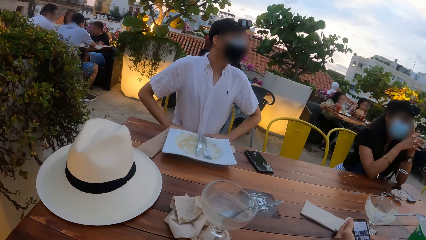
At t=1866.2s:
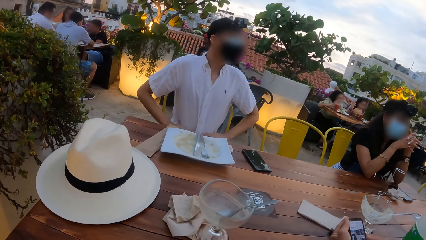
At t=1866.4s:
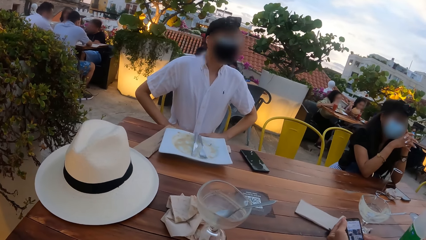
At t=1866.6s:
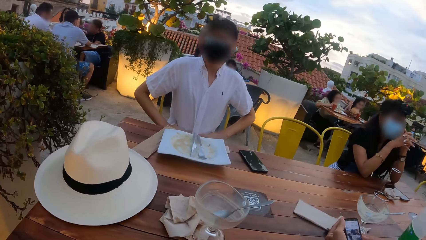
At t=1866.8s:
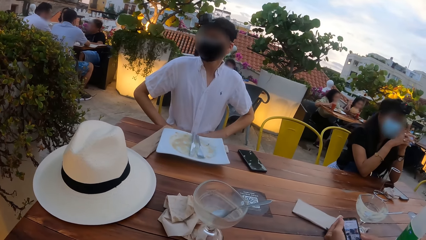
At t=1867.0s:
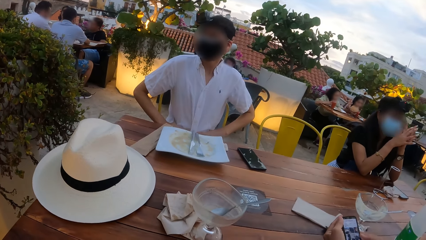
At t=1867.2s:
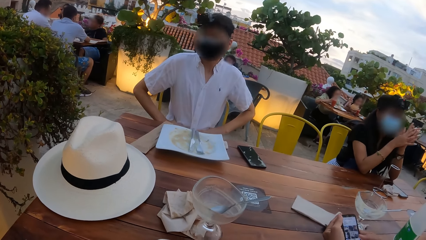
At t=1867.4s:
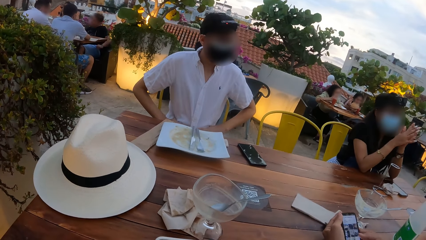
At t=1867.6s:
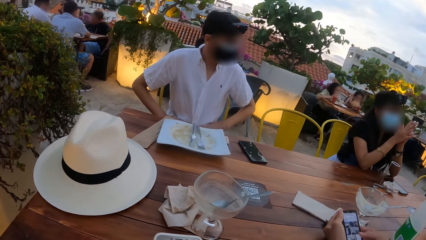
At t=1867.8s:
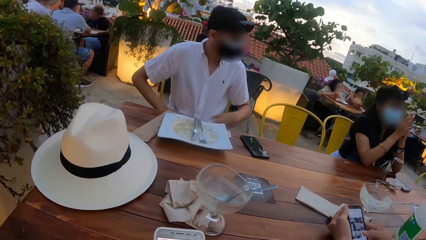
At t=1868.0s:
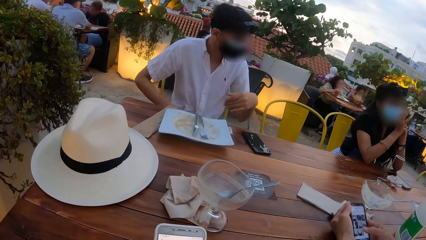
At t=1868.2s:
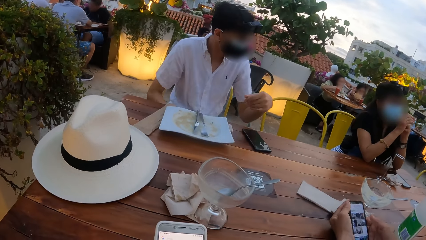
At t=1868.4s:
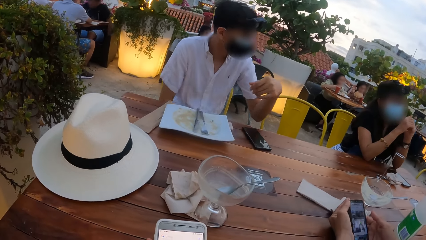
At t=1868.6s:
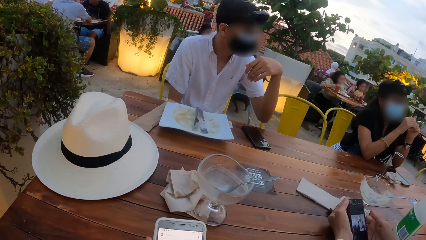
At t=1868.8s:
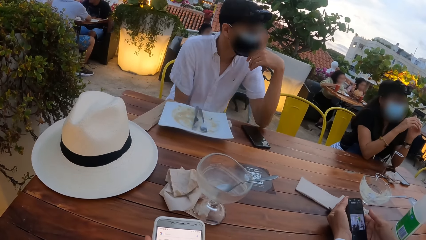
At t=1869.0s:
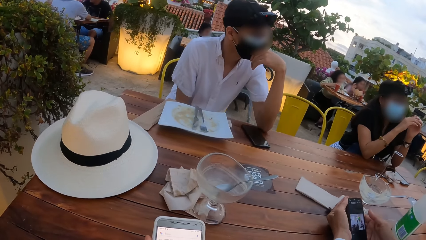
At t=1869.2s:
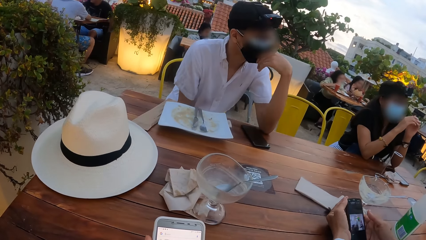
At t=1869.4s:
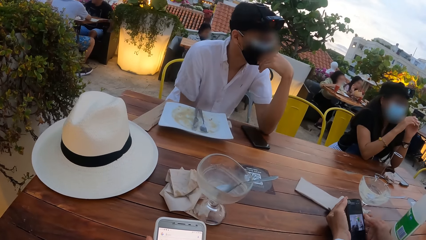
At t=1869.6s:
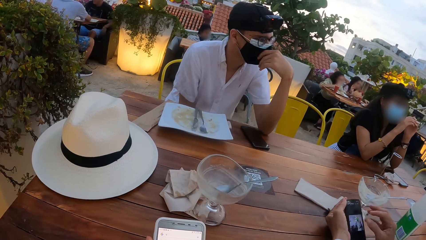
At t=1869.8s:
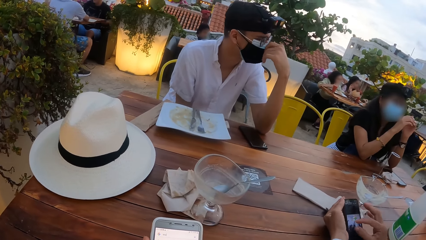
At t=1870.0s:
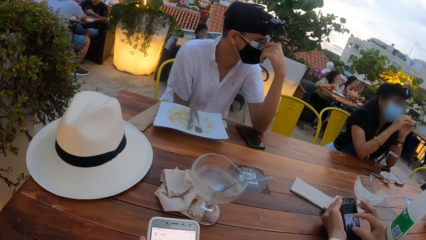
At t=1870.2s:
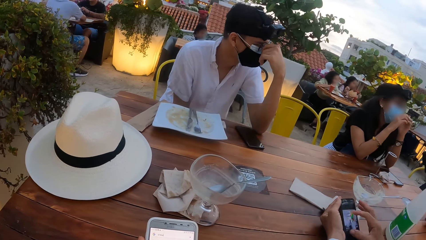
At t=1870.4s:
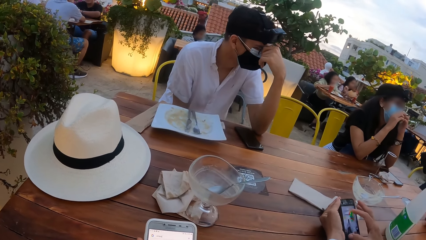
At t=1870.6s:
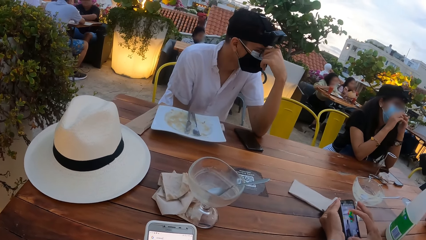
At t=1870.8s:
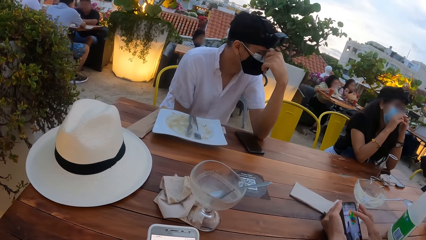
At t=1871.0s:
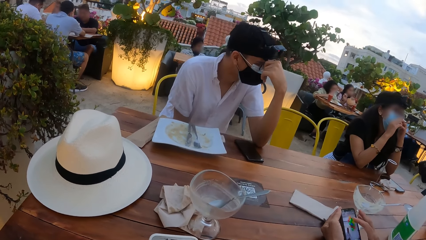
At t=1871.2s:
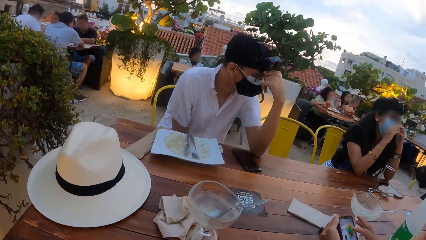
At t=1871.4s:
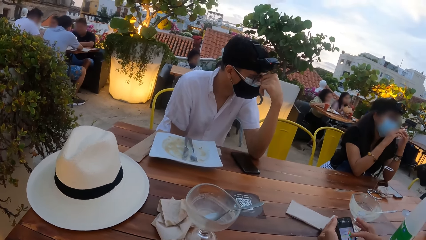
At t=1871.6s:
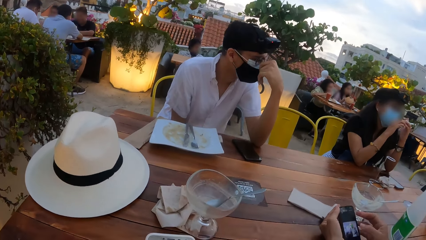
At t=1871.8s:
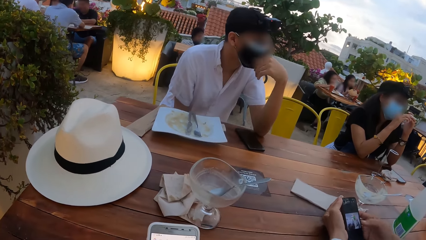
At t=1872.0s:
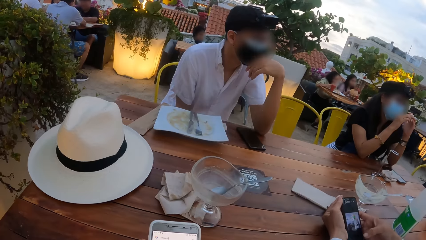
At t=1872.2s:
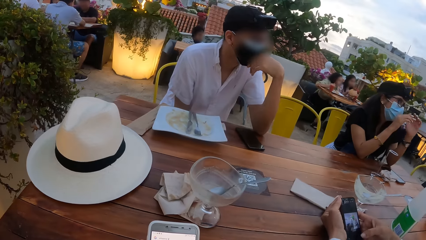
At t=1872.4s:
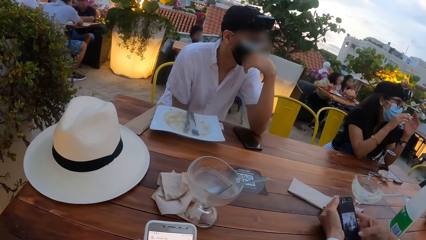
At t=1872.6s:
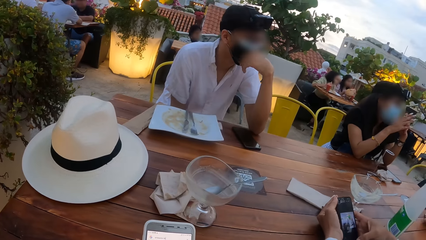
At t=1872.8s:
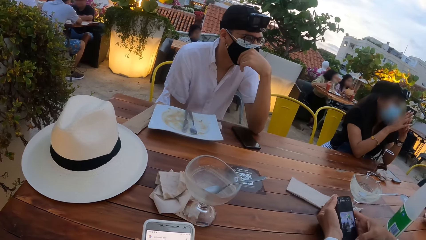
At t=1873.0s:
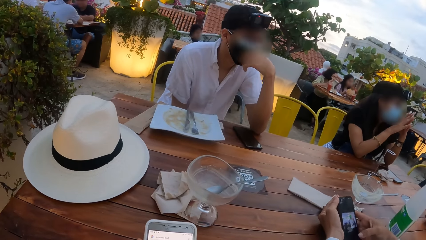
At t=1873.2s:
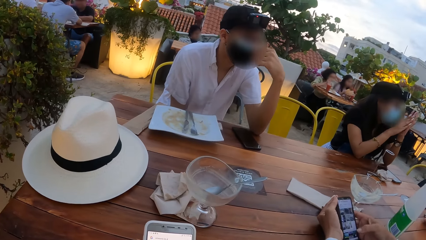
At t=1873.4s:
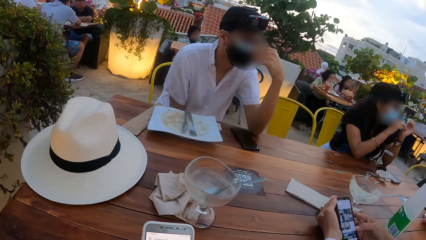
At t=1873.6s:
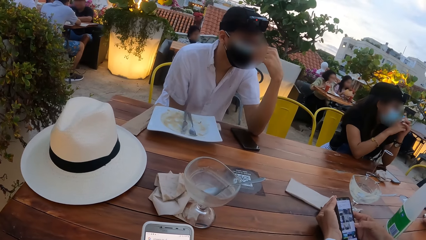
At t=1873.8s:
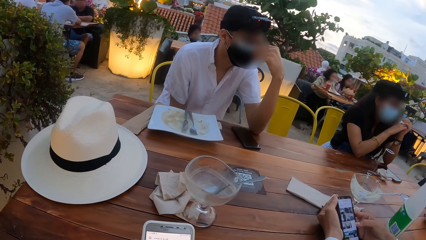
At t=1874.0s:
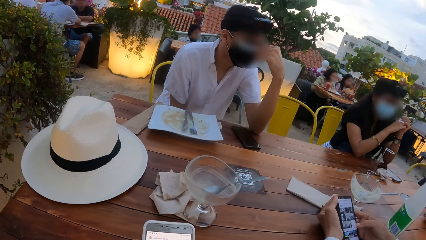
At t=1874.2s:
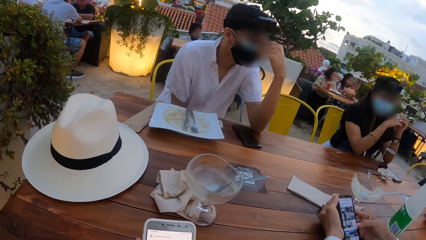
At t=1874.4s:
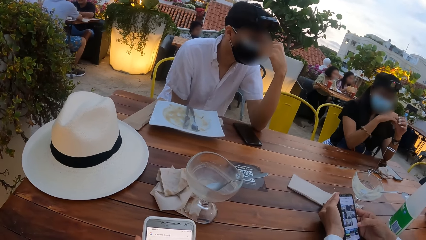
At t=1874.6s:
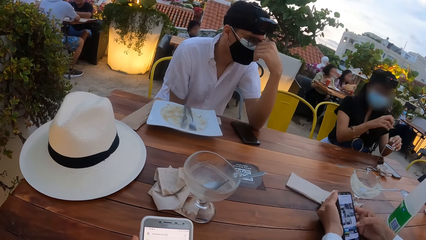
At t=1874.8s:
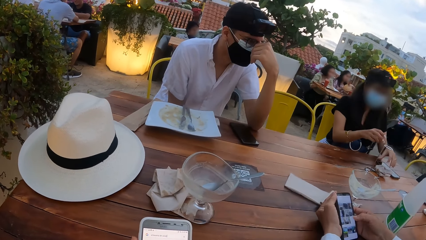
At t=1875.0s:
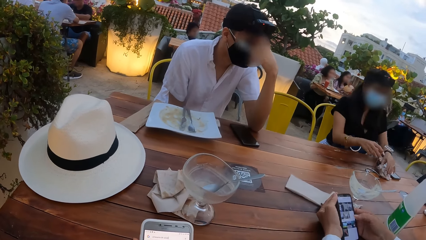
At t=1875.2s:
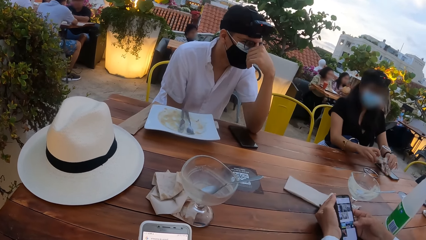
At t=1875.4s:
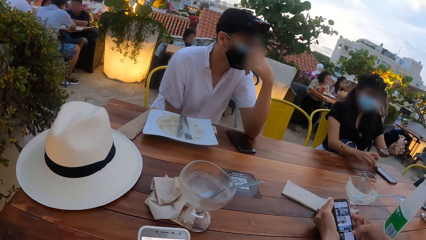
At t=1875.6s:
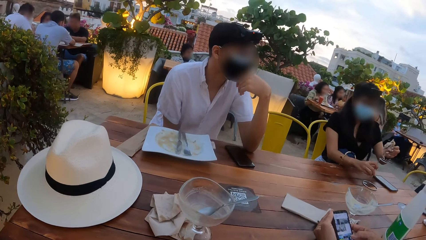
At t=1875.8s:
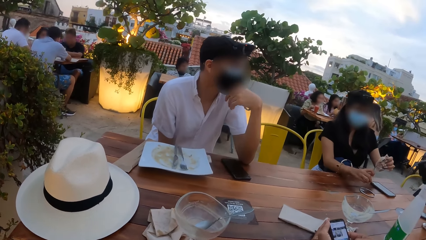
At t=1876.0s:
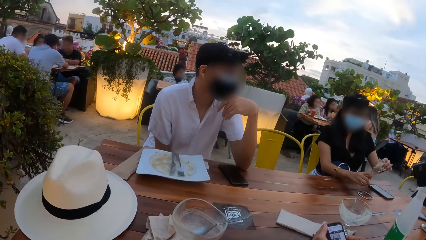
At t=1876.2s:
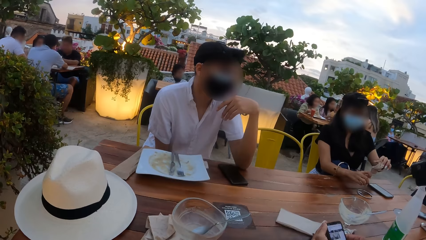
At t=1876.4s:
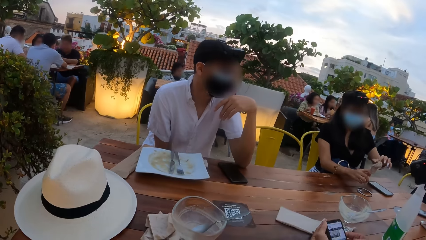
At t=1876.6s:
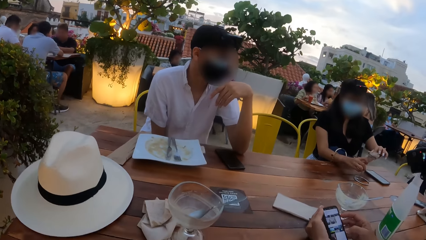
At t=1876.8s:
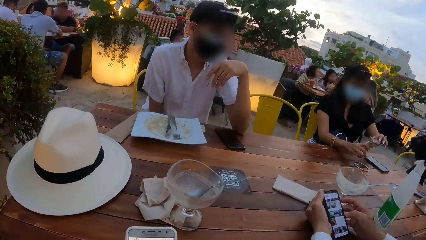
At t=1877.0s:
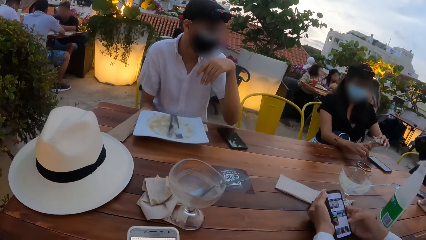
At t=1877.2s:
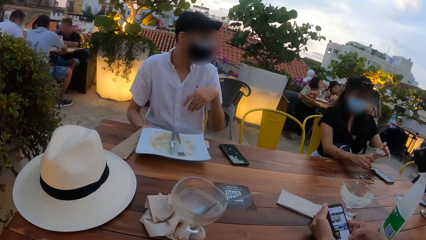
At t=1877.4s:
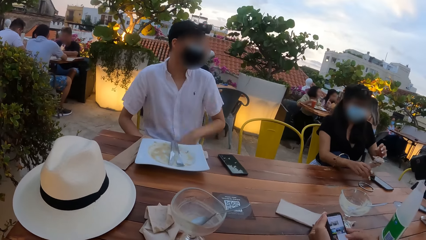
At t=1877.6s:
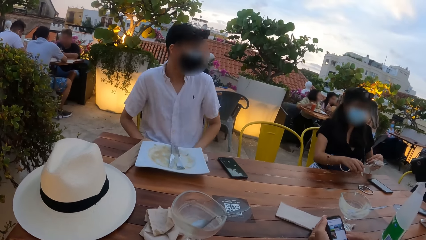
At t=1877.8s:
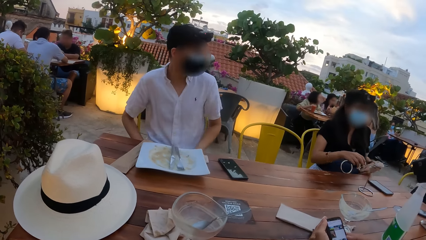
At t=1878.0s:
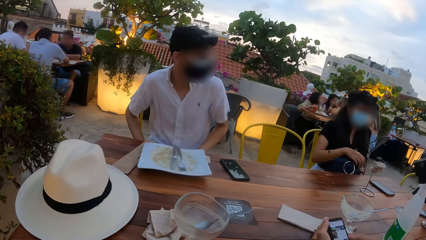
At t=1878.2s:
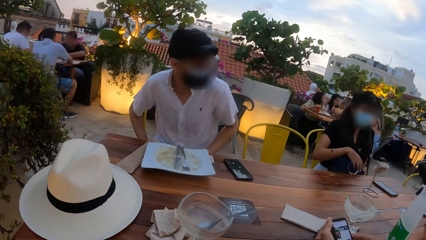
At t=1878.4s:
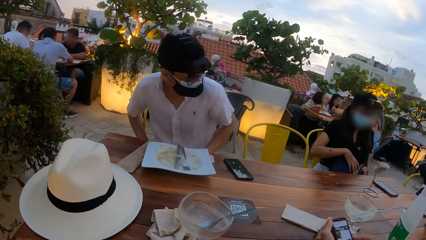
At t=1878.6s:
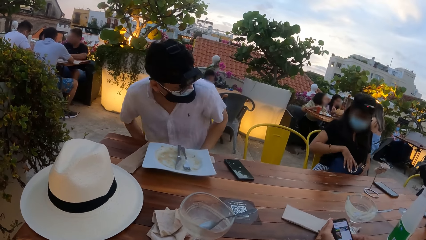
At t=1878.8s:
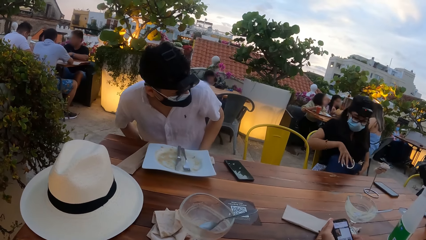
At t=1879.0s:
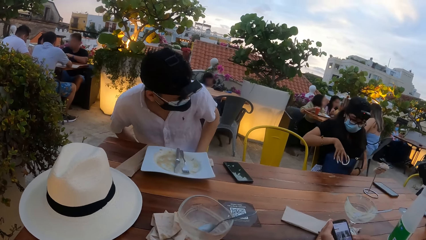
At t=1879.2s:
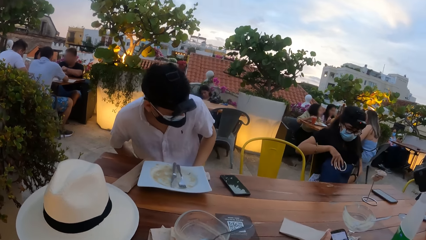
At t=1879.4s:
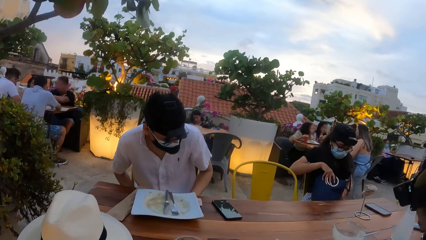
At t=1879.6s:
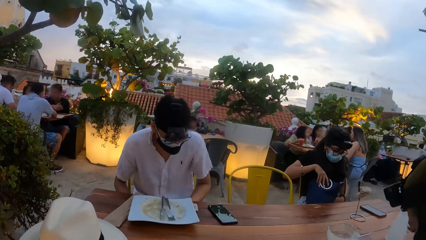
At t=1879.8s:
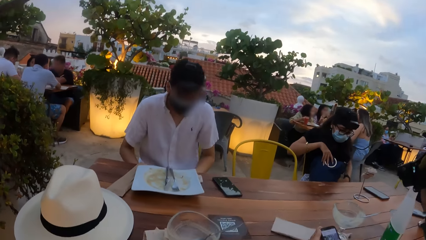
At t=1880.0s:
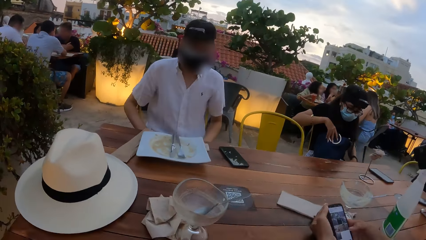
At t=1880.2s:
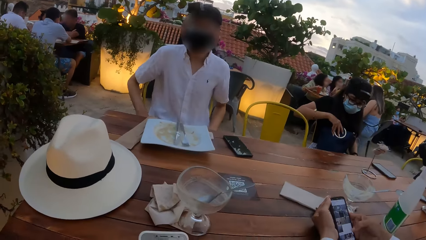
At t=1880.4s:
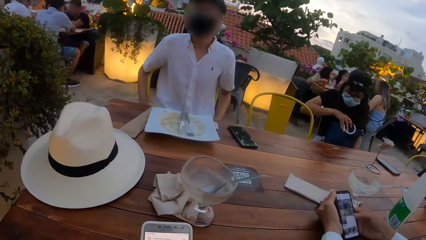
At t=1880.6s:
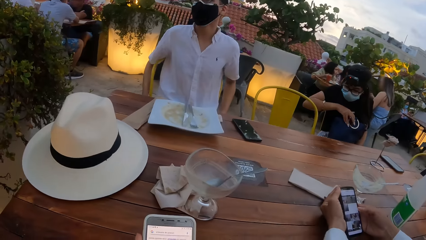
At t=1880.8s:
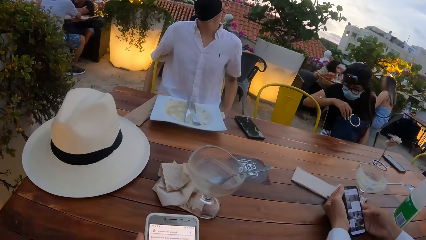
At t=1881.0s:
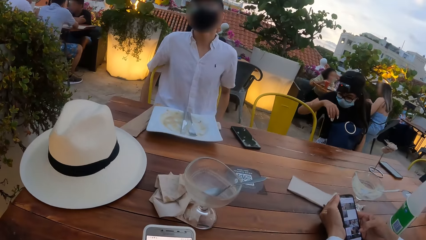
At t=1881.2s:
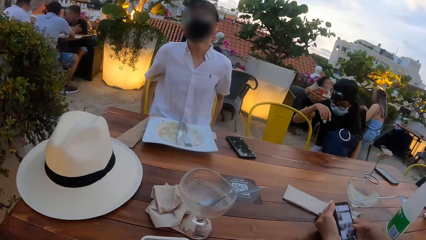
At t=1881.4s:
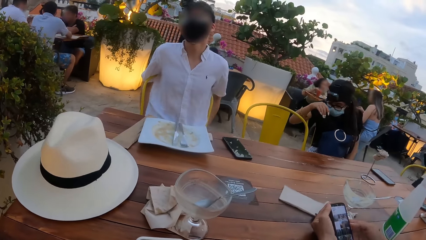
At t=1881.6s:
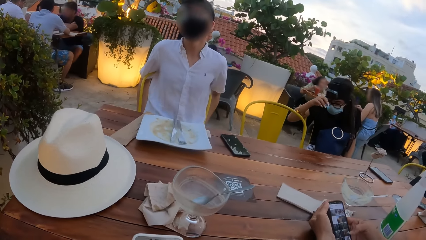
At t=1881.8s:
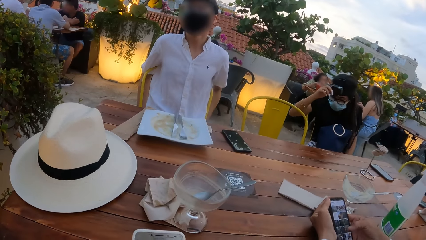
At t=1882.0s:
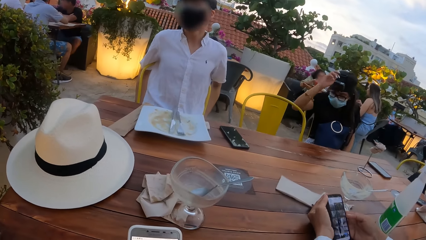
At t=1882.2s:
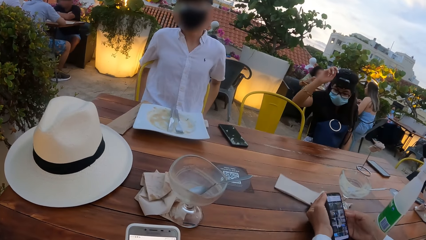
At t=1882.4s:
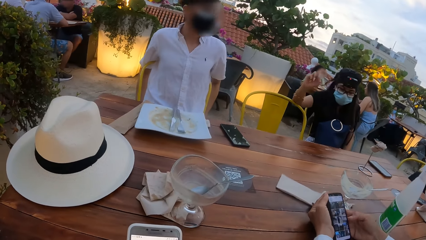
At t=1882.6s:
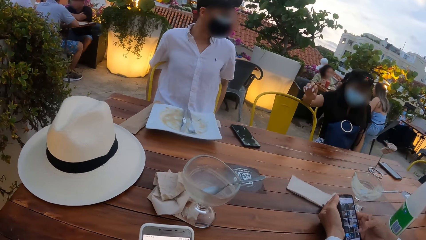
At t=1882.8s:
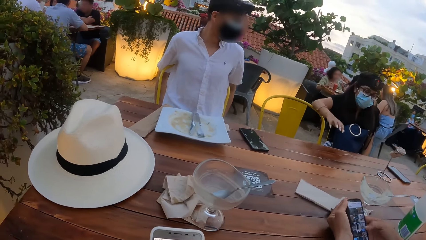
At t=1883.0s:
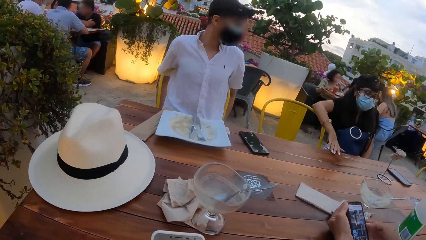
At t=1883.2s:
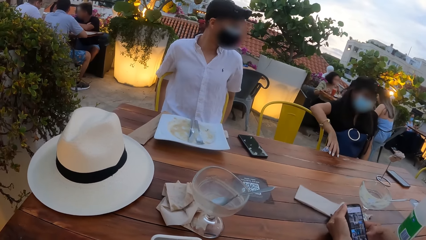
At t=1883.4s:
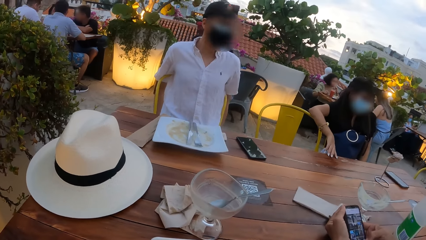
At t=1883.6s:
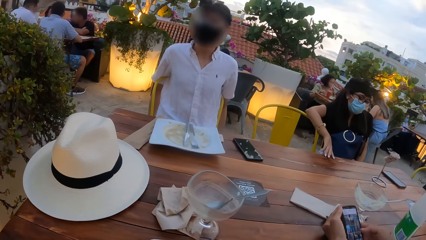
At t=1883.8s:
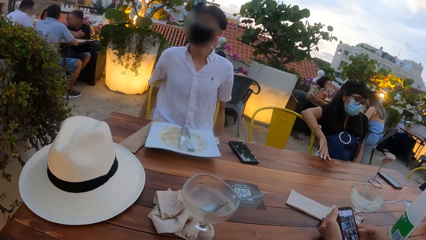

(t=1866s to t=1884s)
The woman places her hands together. She talks to a person. She rubs her hands together. Another person uses the phone. A man adjusts the face mask on his face with his left hand. The camera wearer uses the phone. The woman picks a nylon from the table with her left hand. She holds a candle stick holder in her right hand on the table. She places the nylon in her left hand in the candle stick holder on the table. Another man presses the phone in his left hand with his right hand. The camera wearer looks around. The woman adjusts the purse on her lap with her hands. The camera wearer uses the phone.
